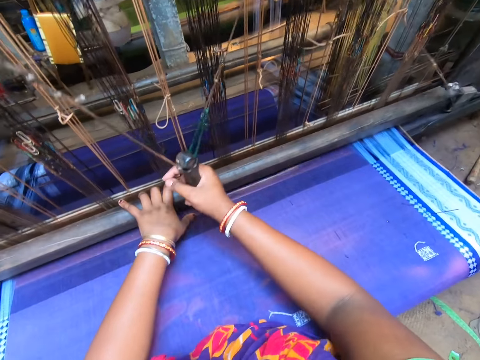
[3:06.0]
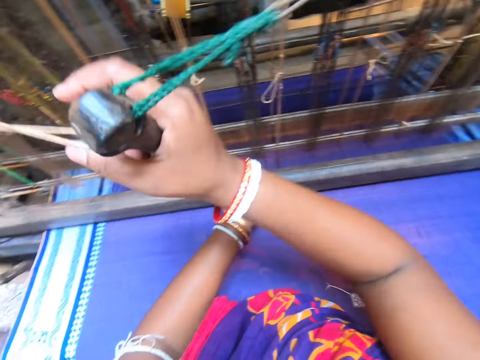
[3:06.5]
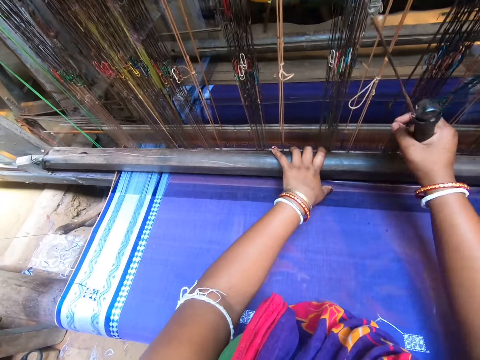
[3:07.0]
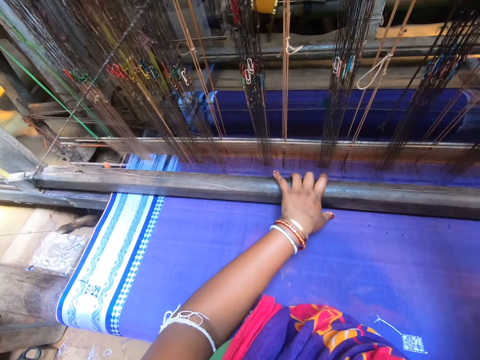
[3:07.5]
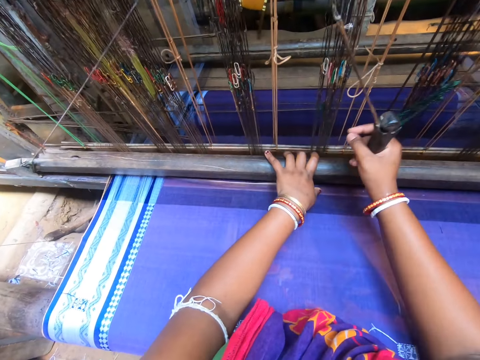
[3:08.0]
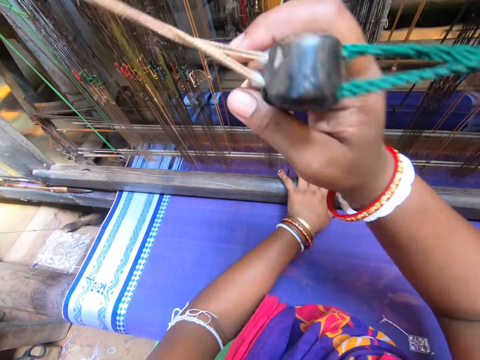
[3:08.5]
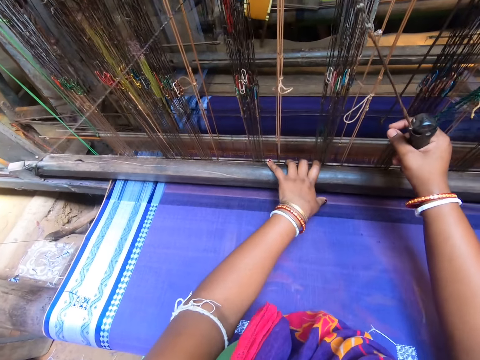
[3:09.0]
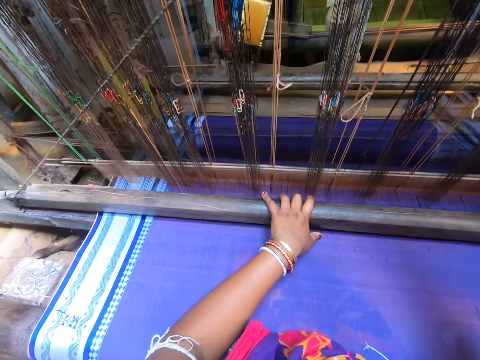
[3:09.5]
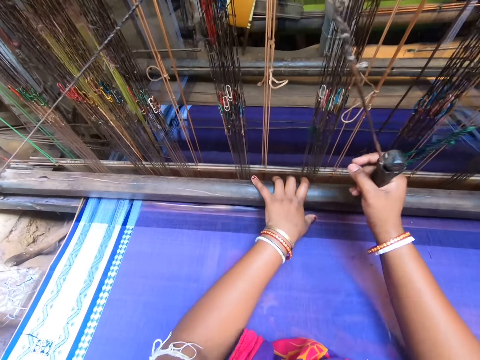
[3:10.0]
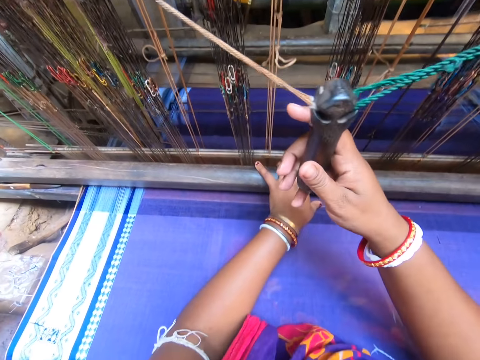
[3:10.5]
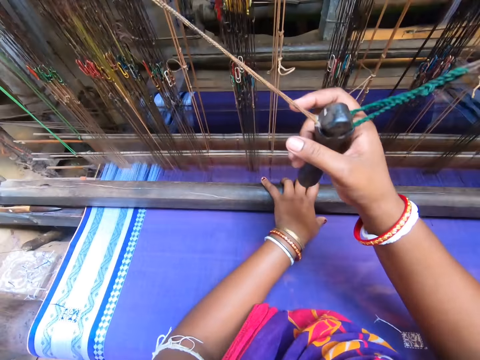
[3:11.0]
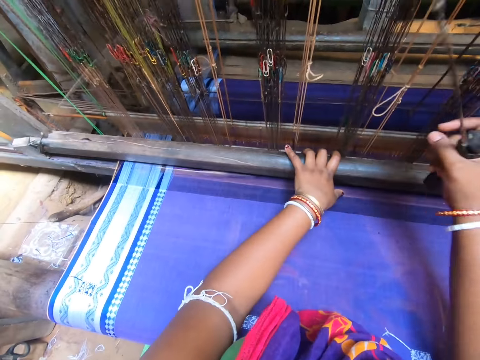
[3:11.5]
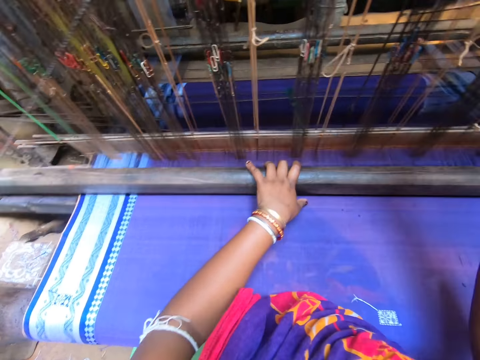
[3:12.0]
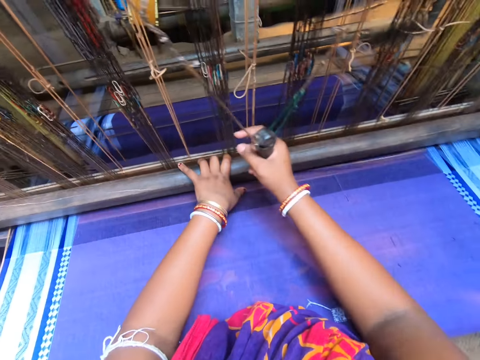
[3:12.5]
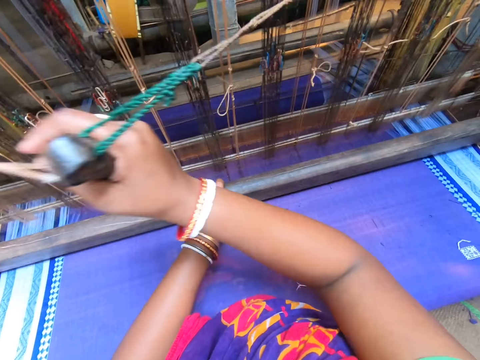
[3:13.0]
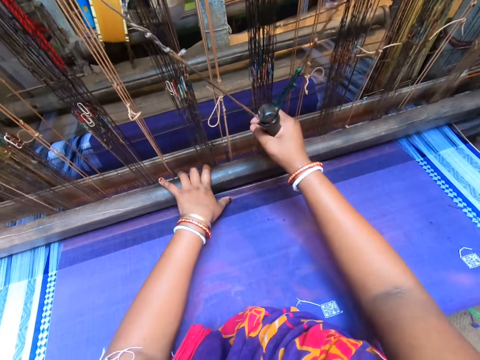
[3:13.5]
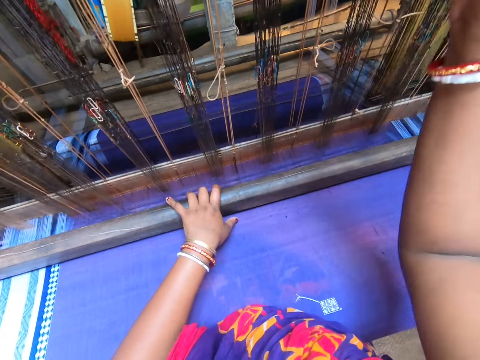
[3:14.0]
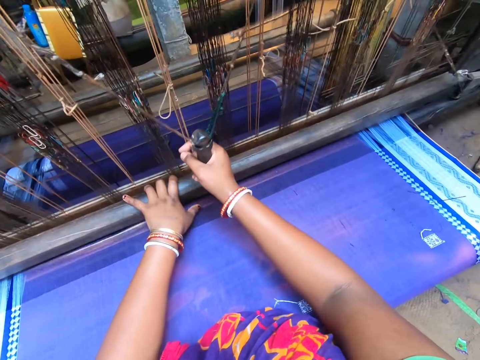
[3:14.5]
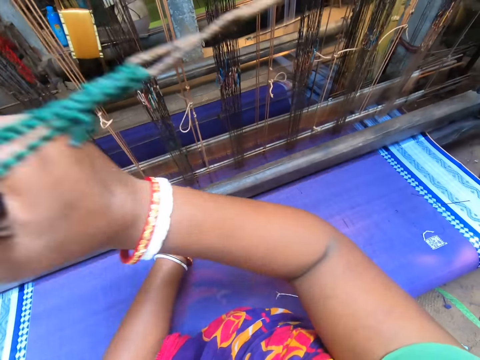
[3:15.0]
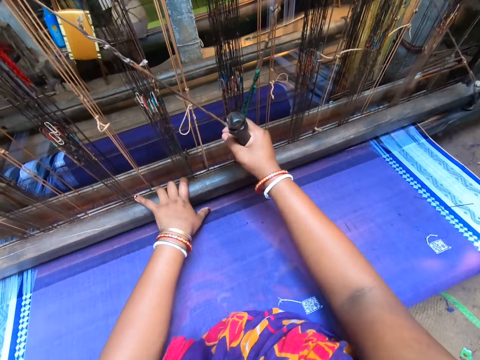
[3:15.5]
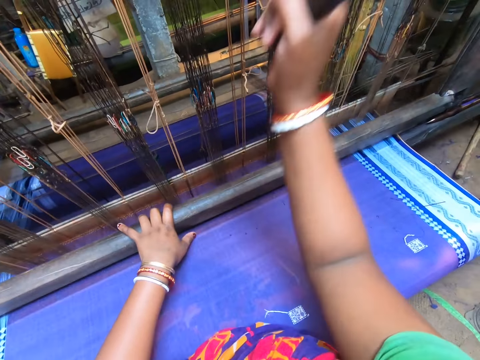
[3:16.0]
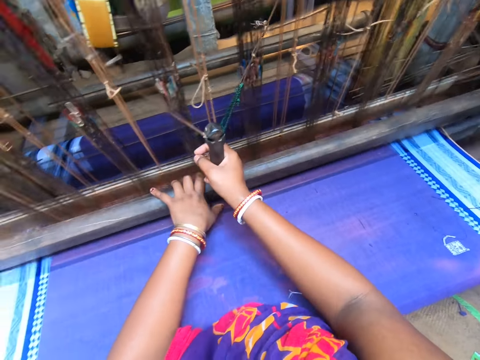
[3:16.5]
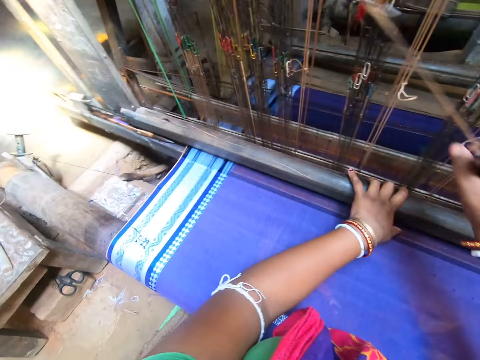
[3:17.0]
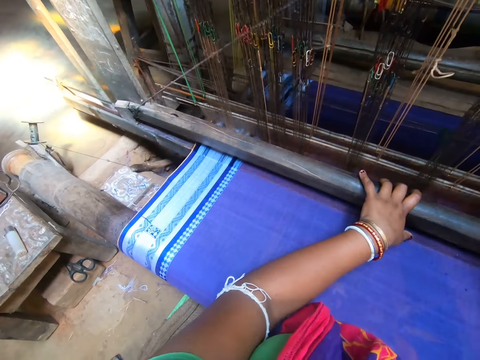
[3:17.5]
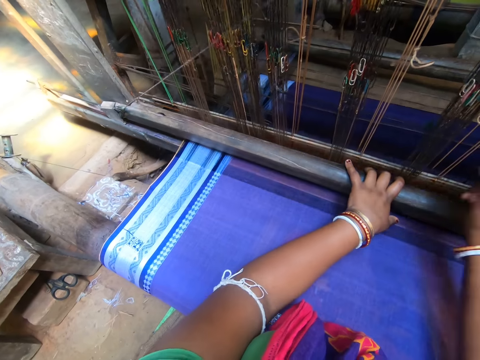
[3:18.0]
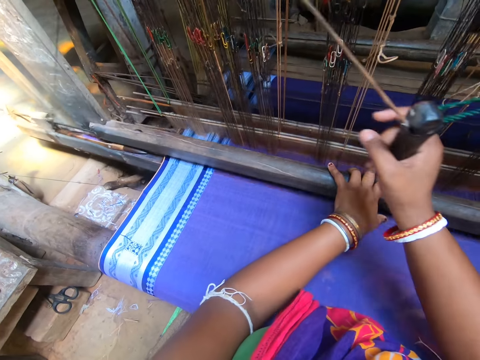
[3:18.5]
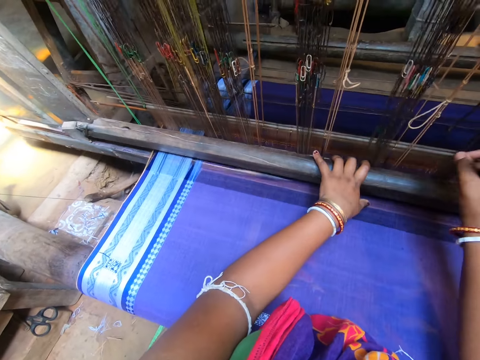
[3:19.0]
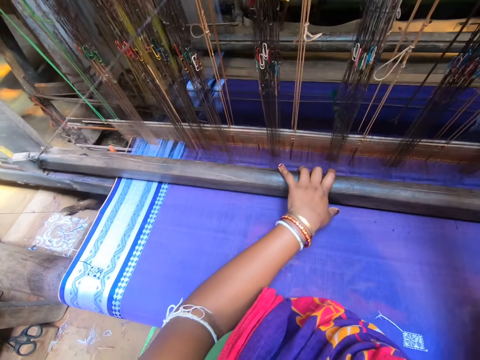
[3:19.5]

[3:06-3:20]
The camera wearer adjusts a thread on a piece of cloth. They knit the piece of cloth. They adjust the thread on the piece of cloth. They knit the piece of cloth.

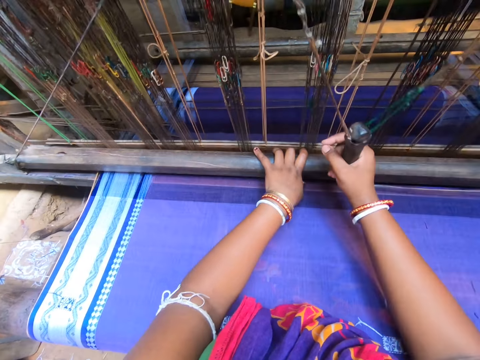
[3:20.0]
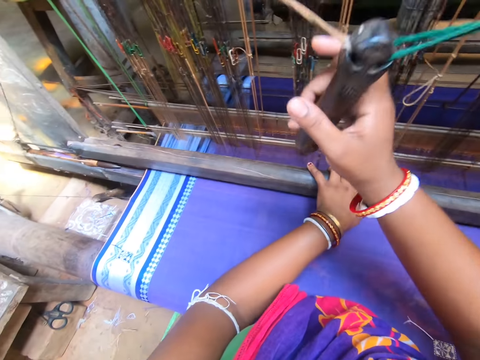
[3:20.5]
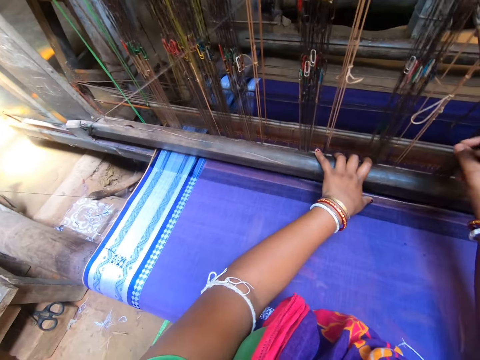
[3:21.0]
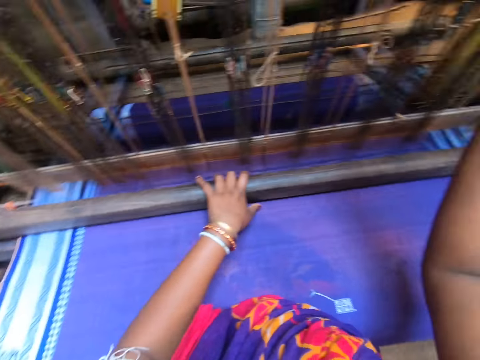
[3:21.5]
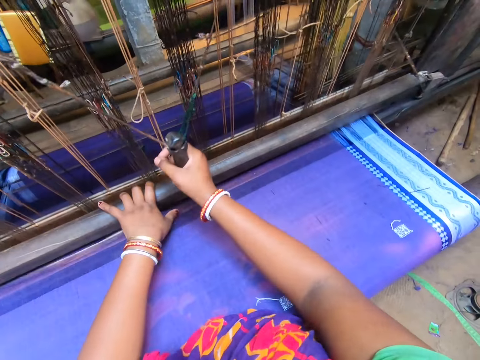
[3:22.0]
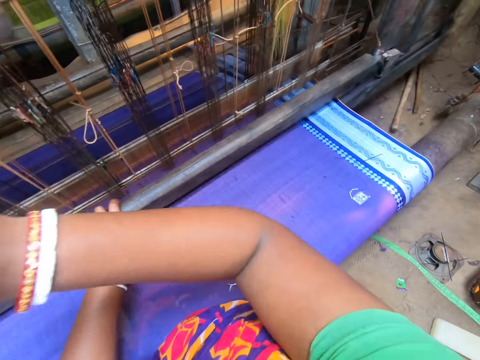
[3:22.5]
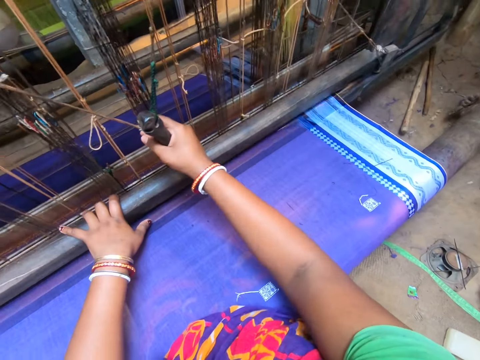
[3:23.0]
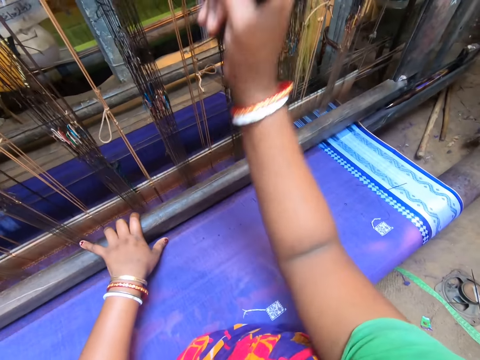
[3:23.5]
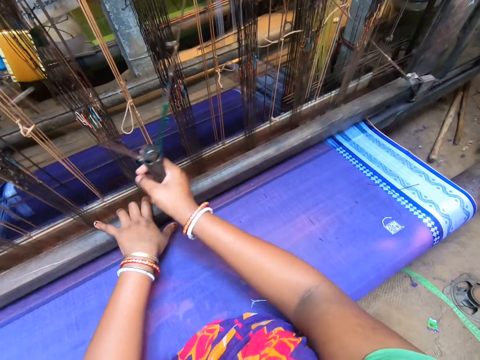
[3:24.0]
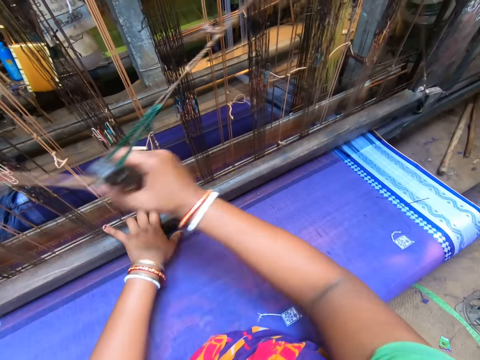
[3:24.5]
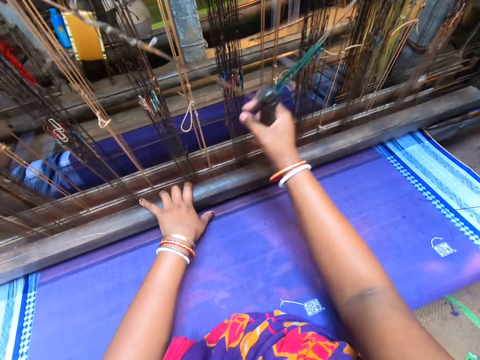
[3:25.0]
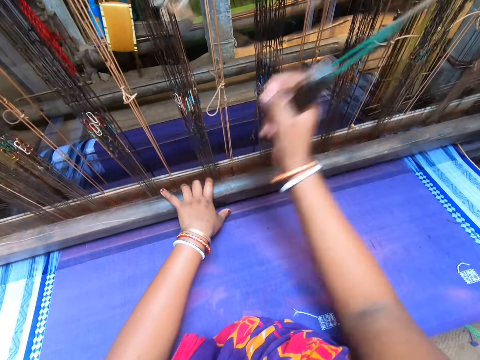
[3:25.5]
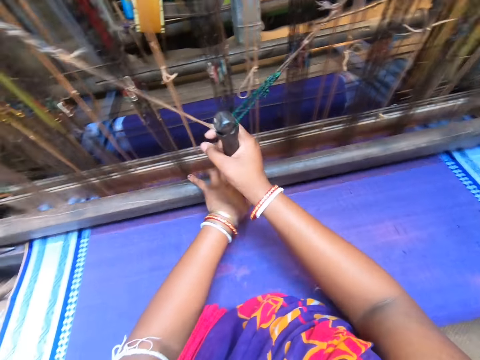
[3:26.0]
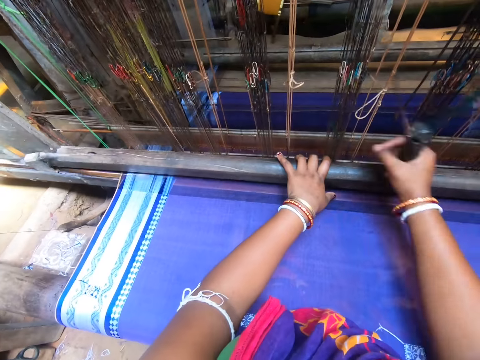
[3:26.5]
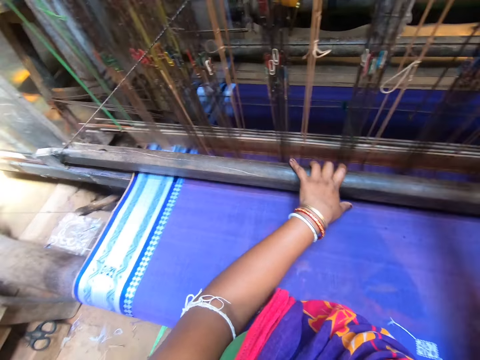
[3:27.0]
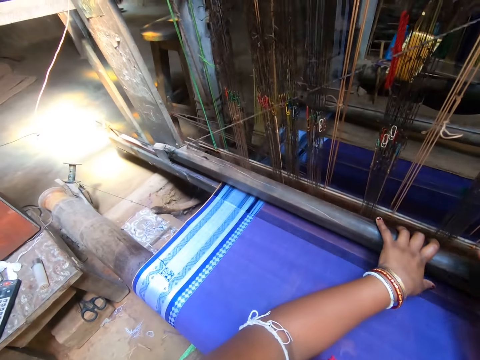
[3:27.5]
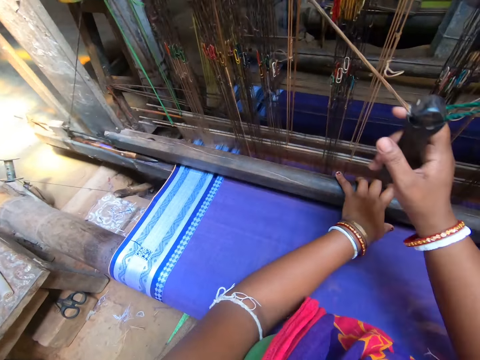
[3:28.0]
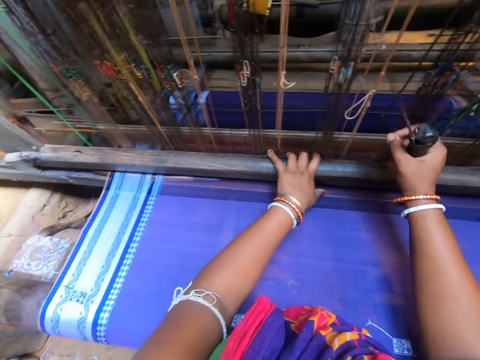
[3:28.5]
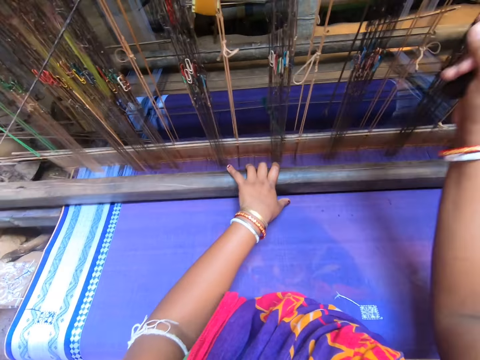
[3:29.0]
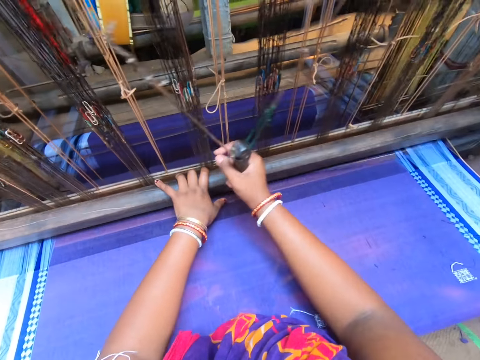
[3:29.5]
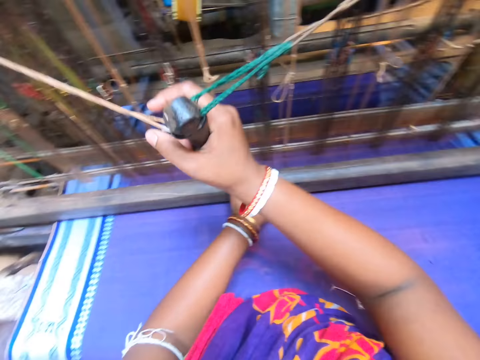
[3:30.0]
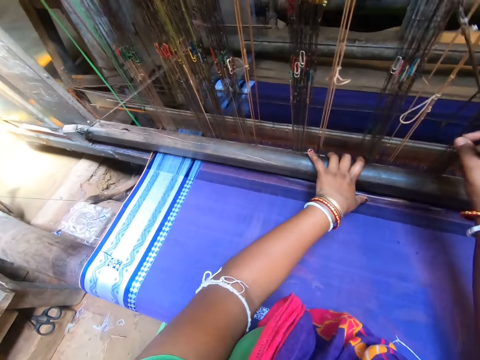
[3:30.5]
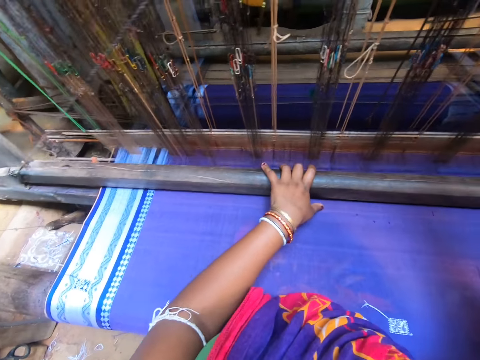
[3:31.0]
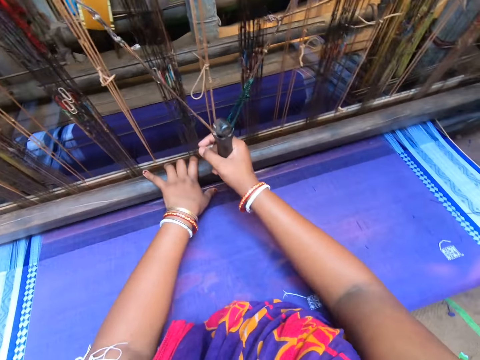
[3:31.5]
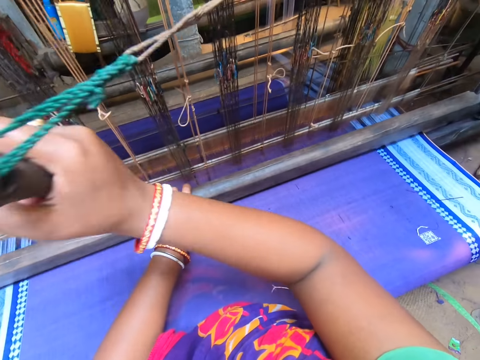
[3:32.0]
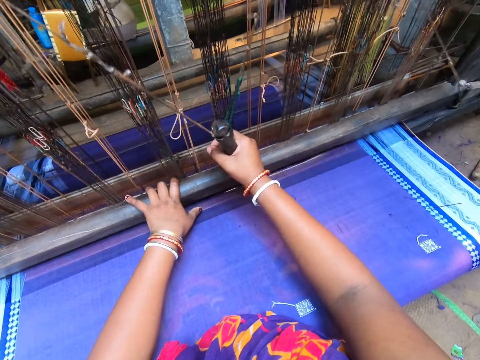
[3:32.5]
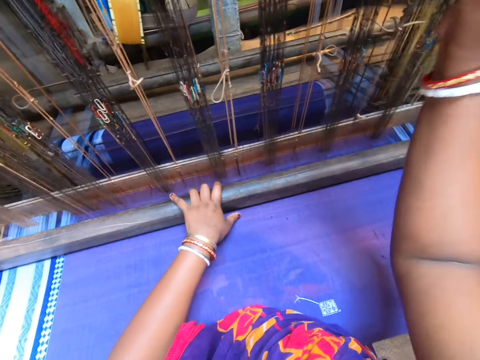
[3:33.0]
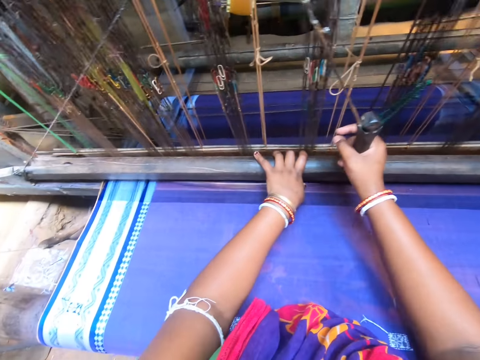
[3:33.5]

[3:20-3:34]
The camera wearer adjusts a thread on a piece of cloth. They knit the piece of cloth. They adjust the thread on the piece of cloth. They knit the piece of cloth.
